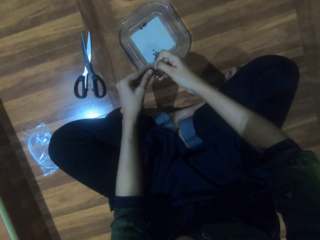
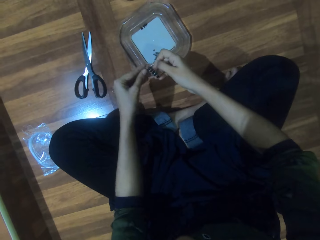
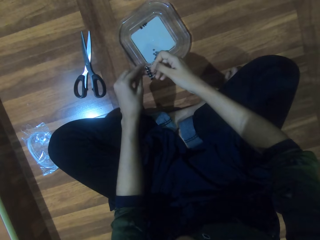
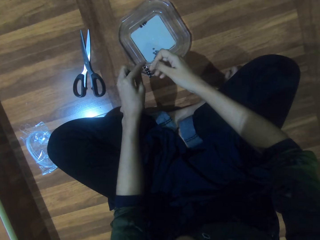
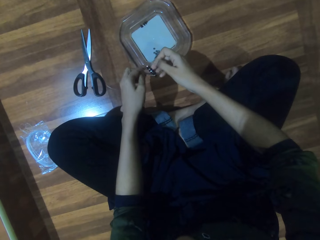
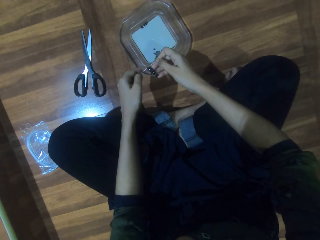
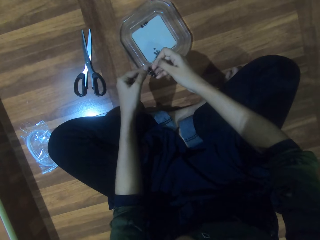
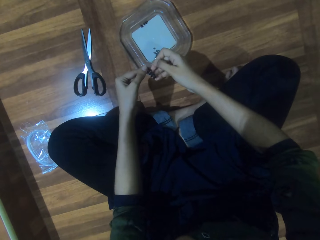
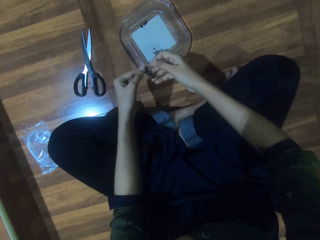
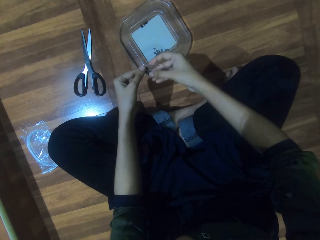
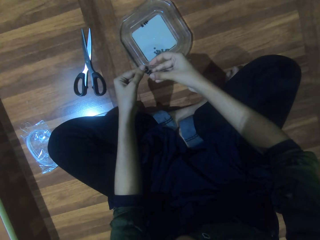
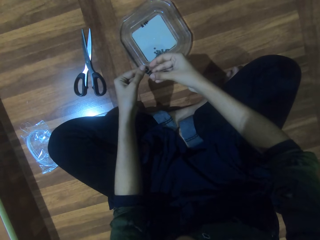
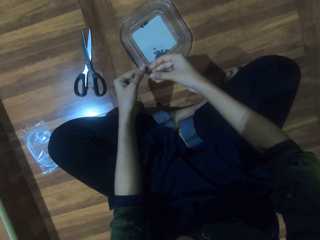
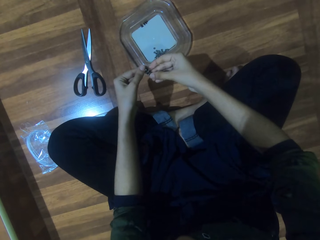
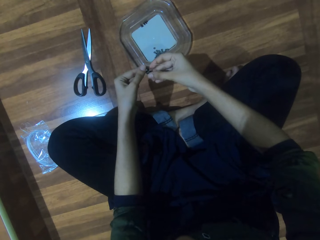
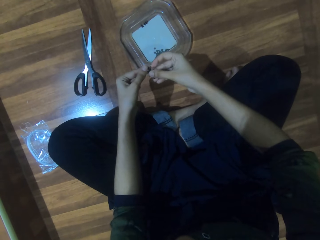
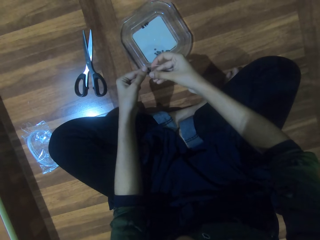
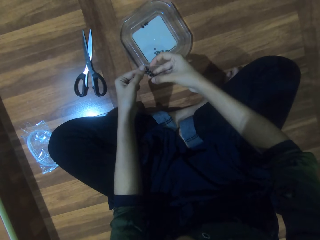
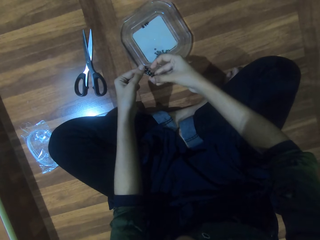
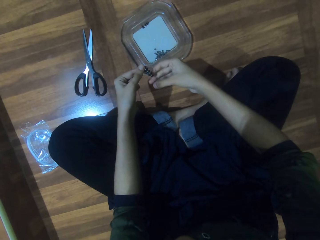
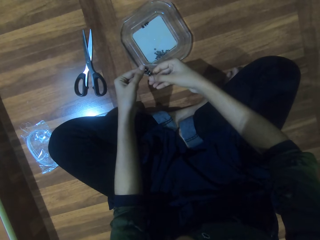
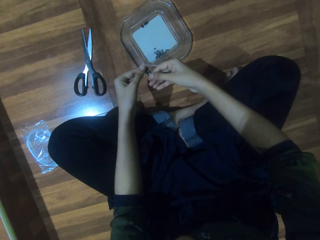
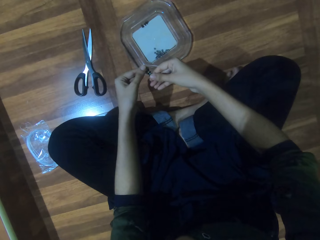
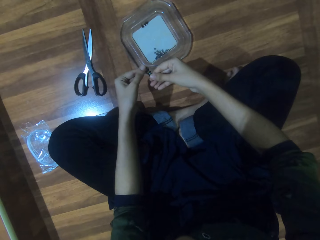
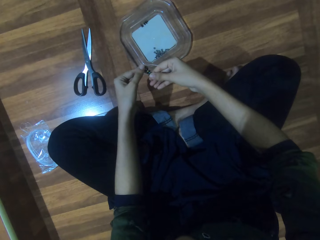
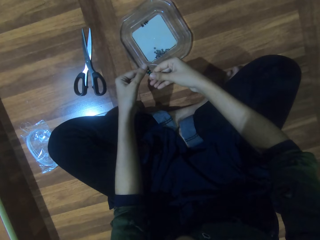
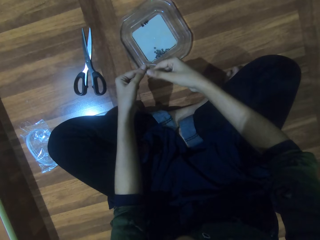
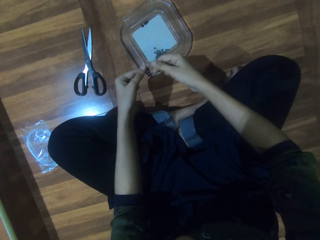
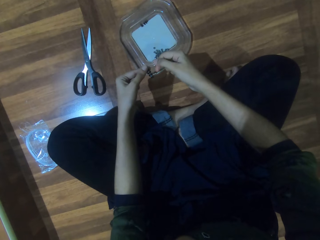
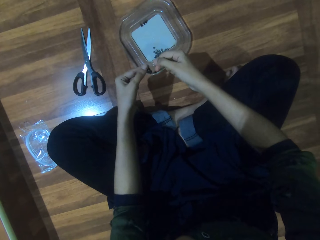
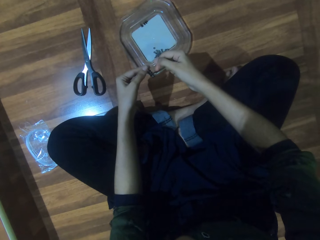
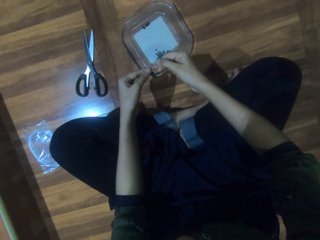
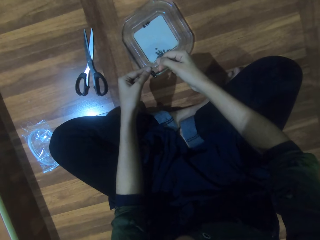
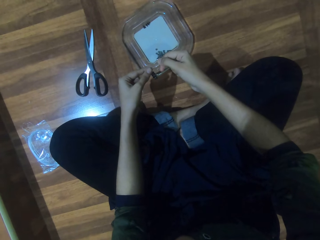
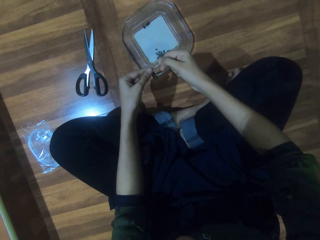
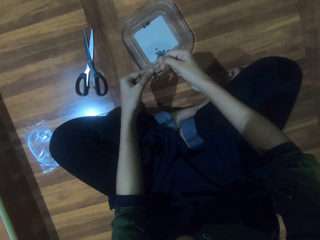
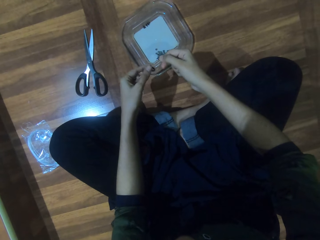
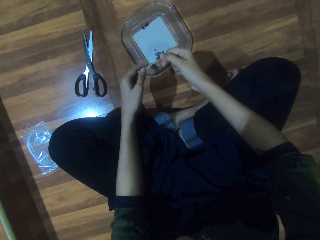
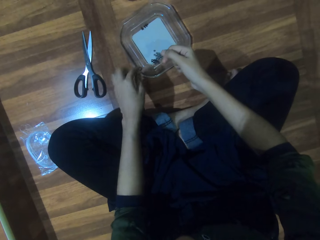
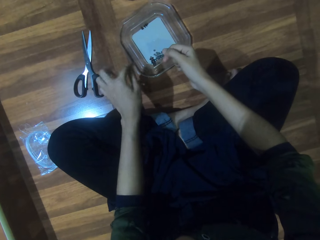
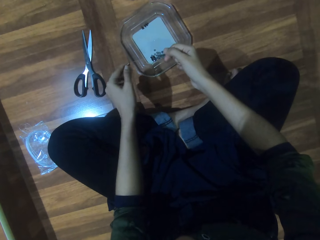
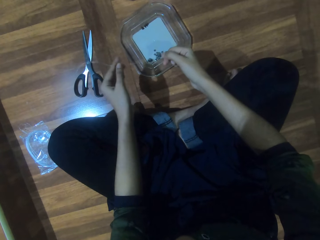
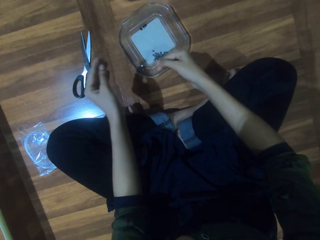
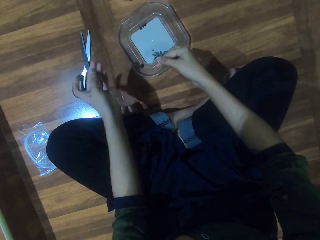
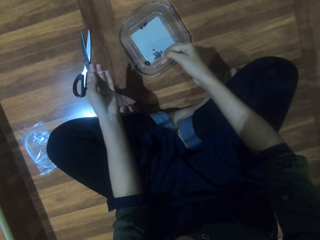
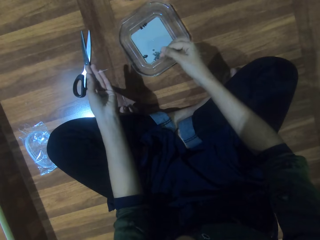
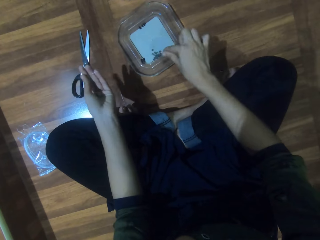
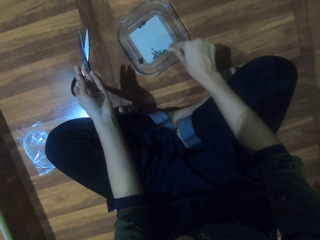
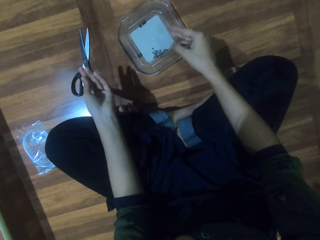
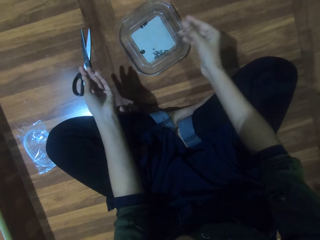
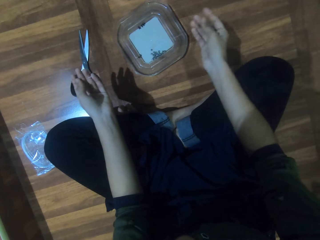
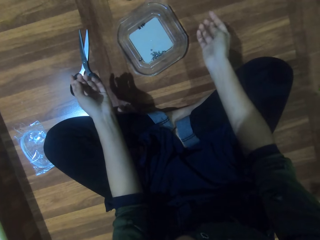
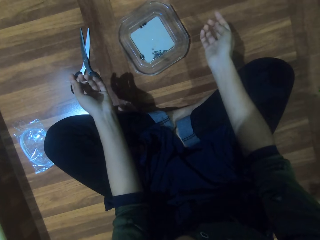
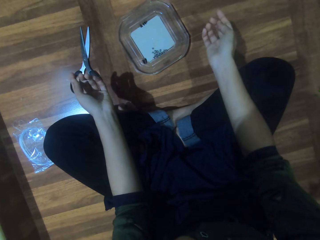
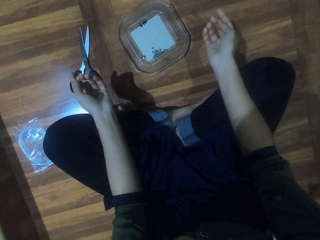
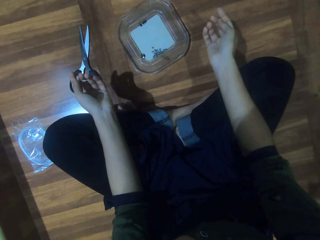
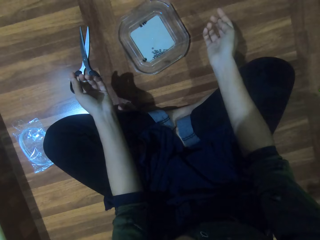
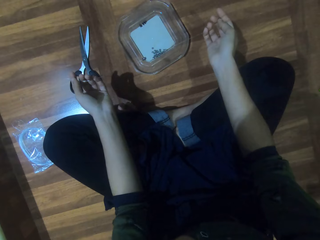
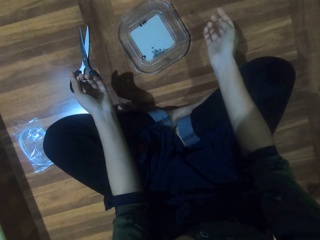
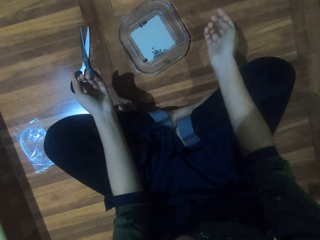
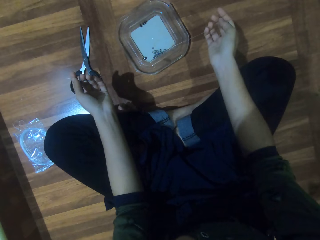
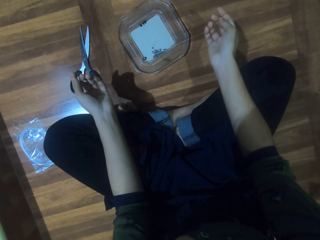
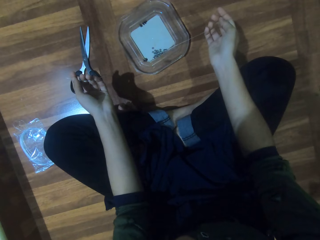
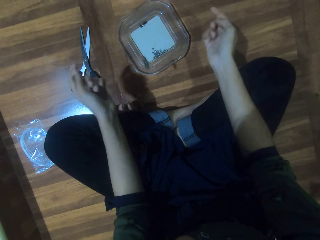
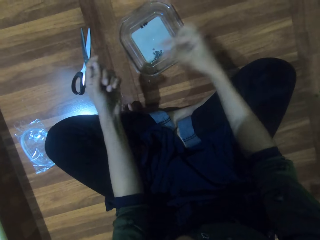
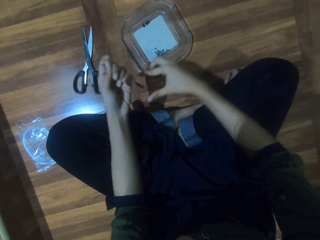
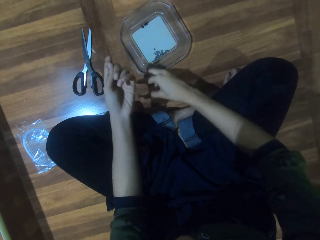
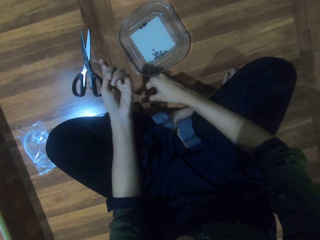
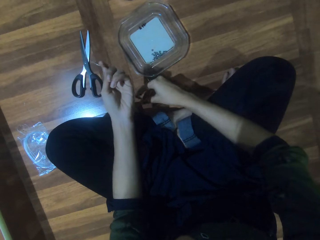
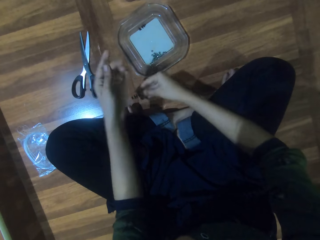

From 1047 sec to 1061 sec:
The camera wearer looks at the bead work. They straighten the string. They thread the bead. They look at the beads.

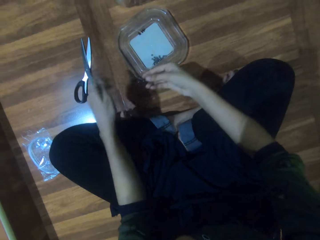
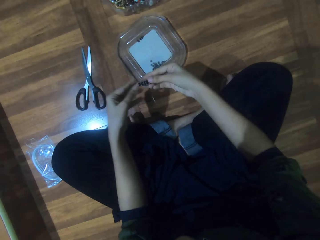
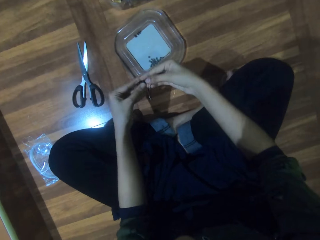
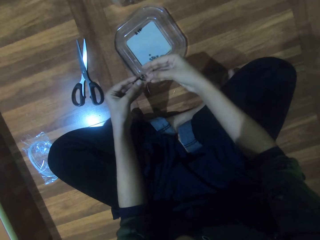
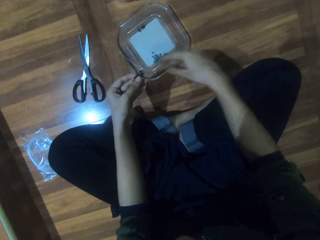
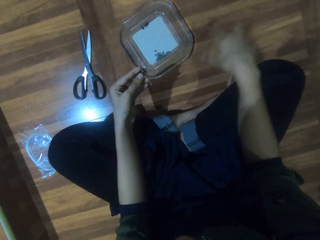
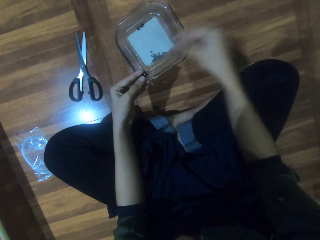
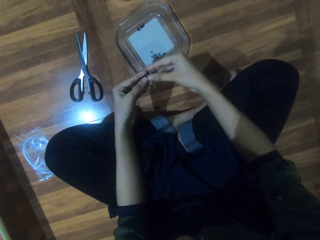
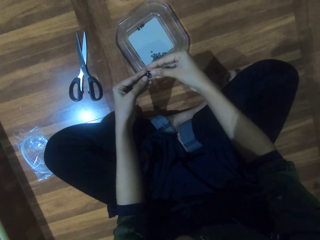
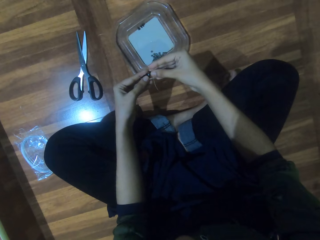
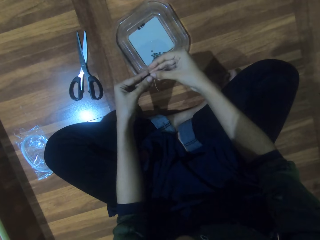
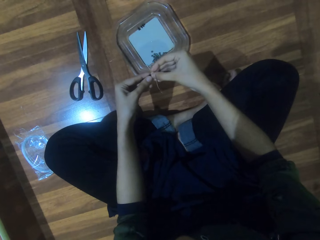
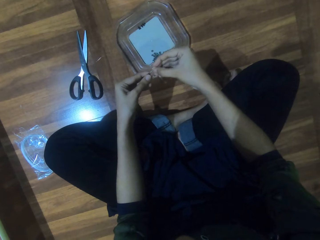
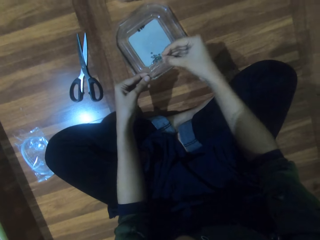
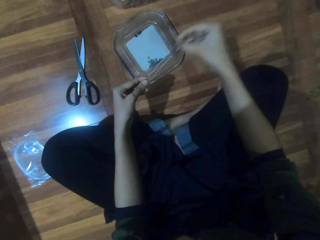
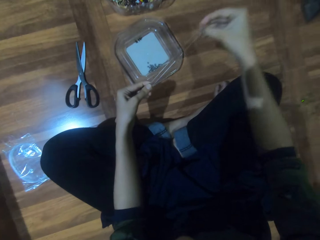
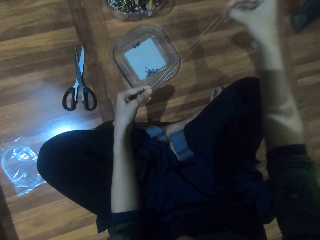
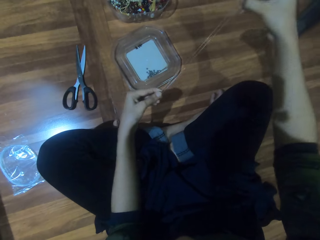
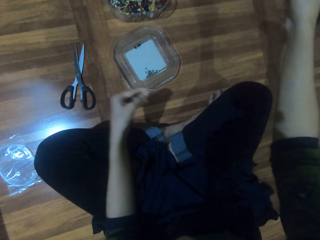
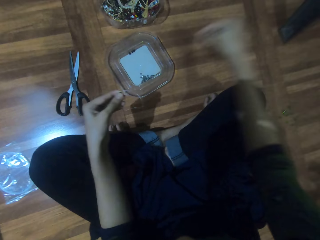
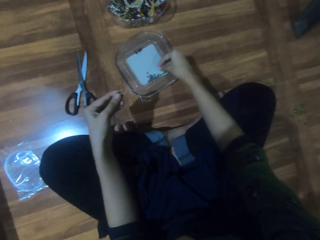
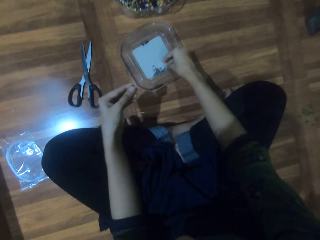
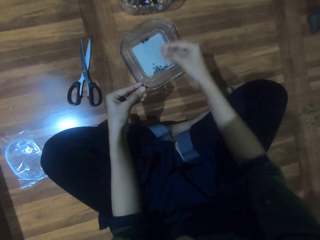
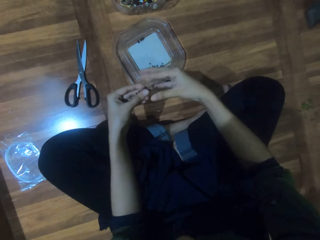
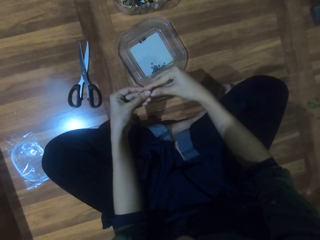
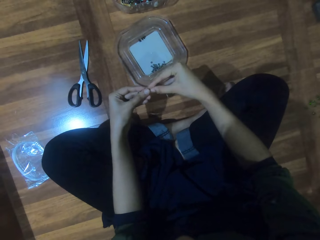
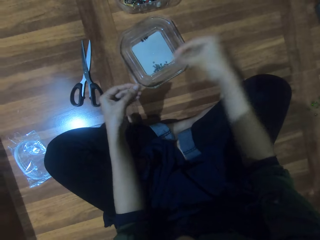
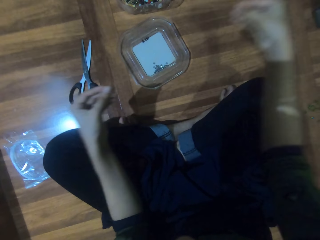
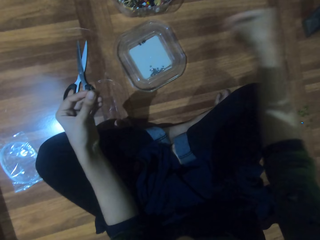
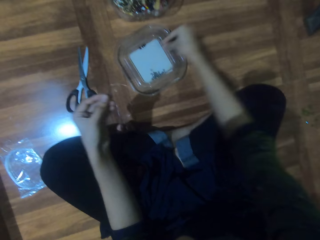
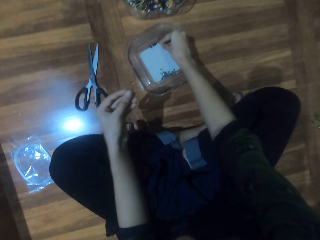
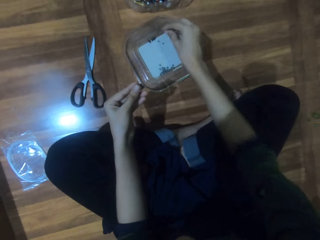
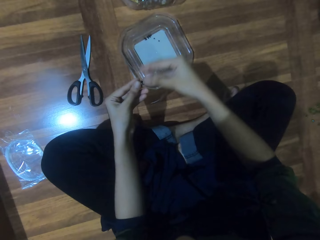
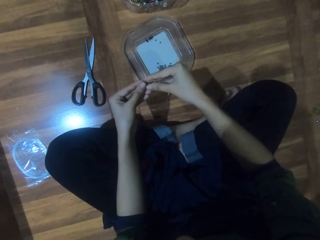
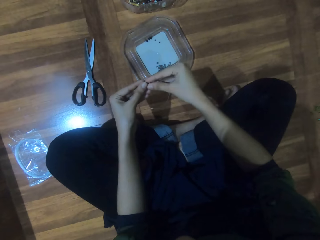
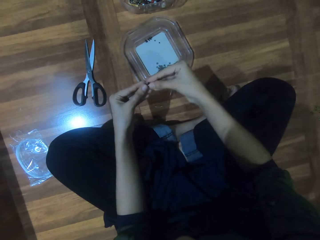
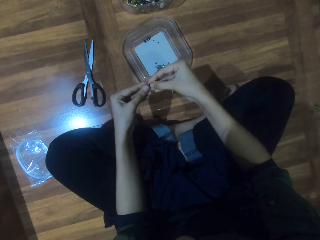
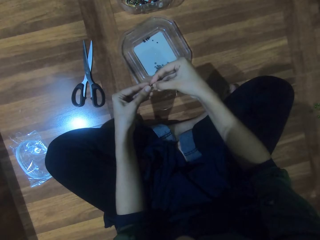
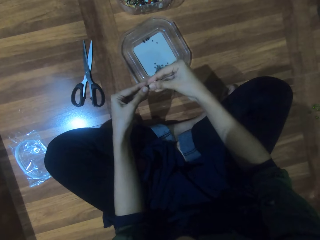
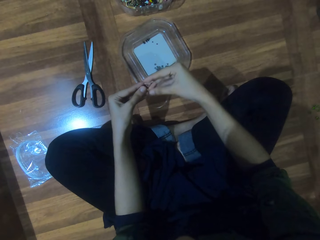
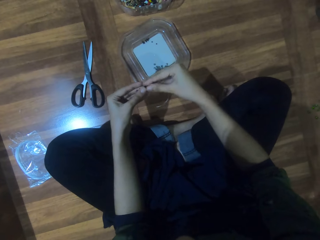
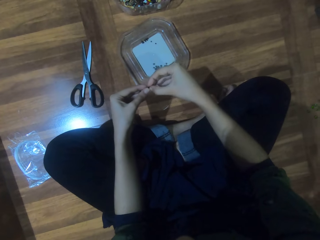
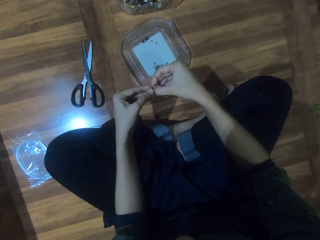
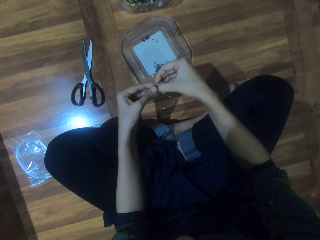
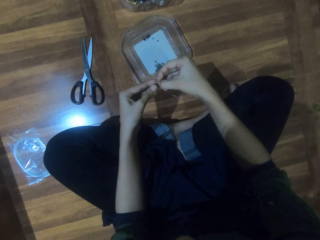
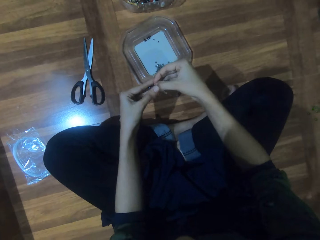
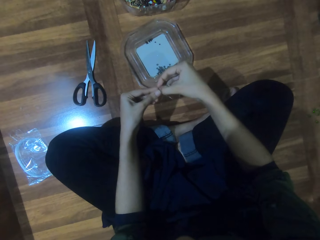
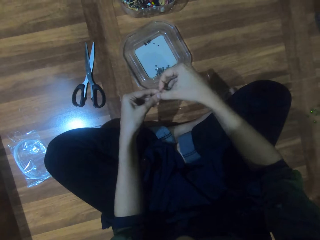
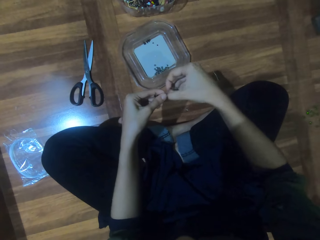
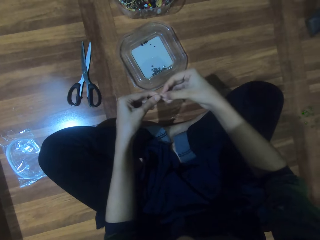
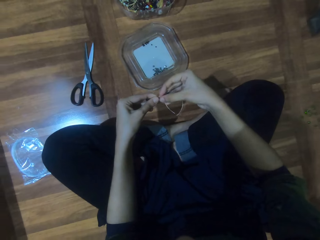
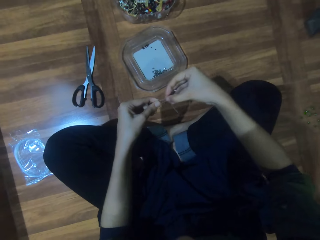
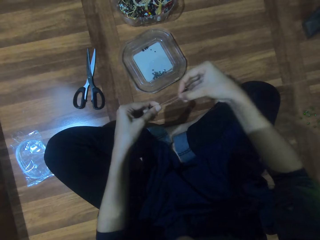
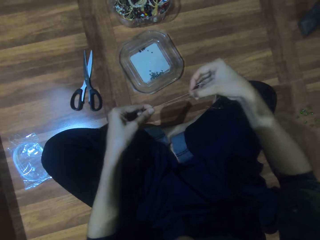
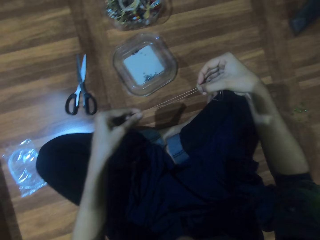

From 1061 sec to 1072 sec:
The camera wearer holds the beads. They remove the bead from the string. They place the beads in the lid. They remove the bead from the string. They place the beads in the lid. They remove the beads. They hold the beads.
